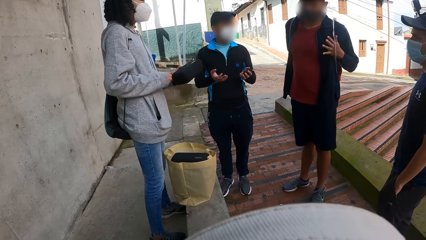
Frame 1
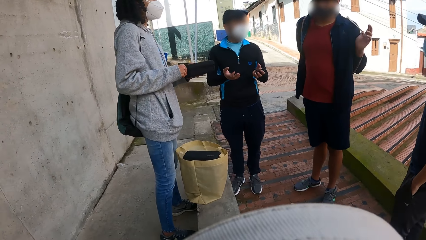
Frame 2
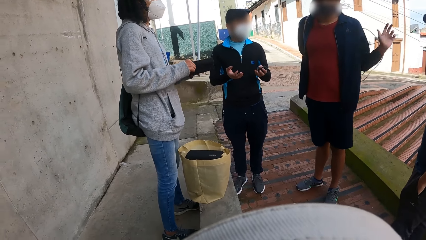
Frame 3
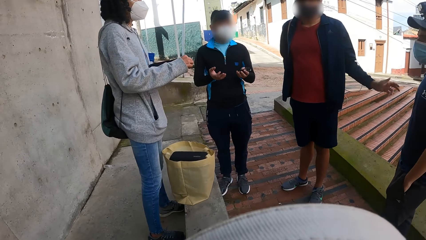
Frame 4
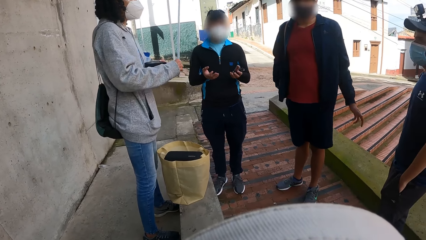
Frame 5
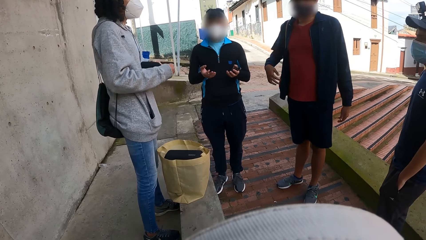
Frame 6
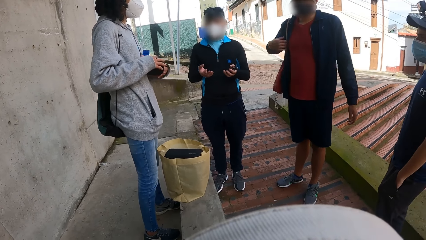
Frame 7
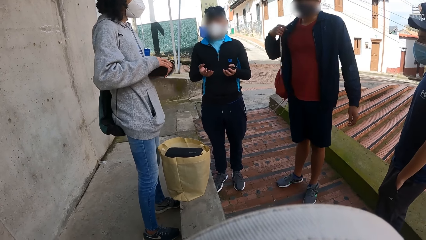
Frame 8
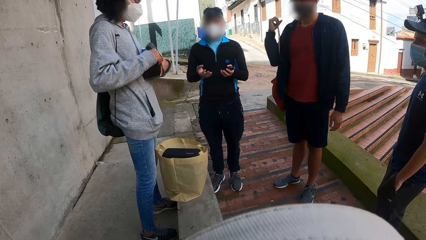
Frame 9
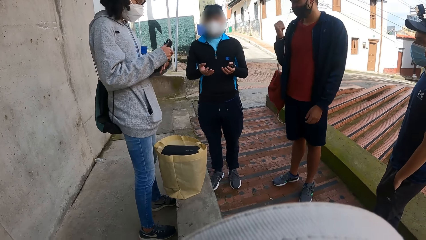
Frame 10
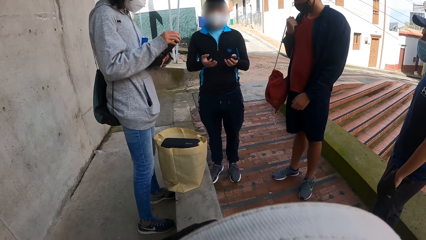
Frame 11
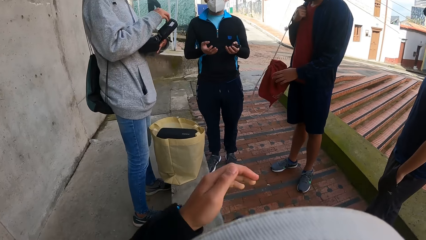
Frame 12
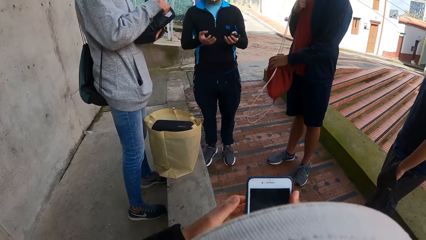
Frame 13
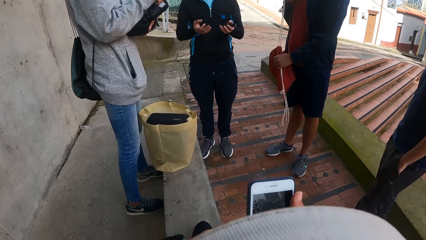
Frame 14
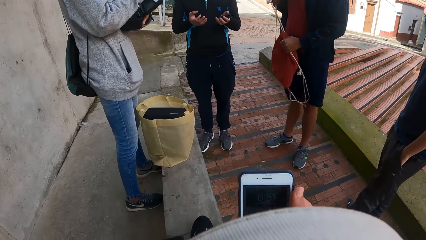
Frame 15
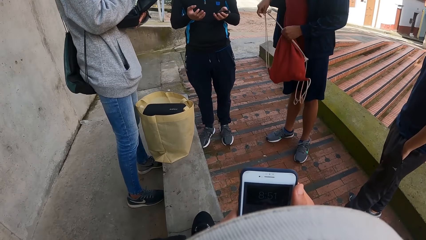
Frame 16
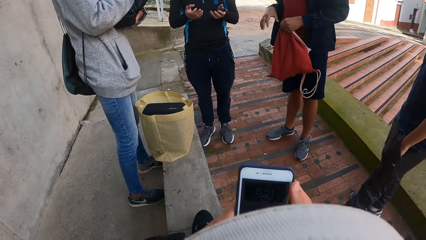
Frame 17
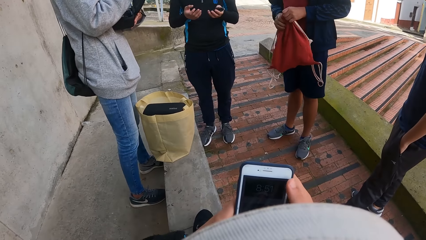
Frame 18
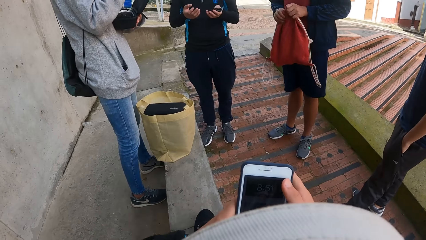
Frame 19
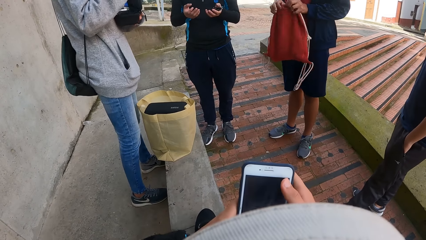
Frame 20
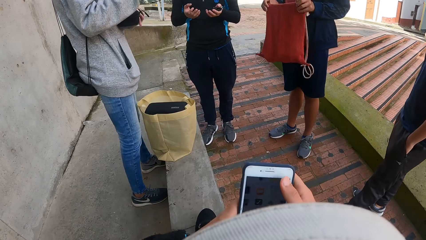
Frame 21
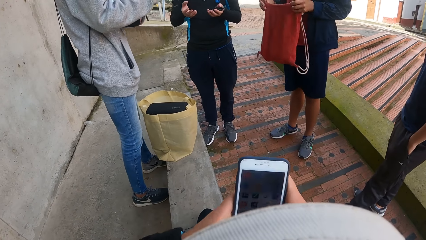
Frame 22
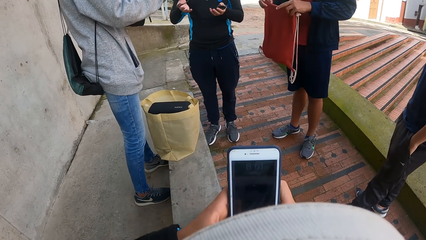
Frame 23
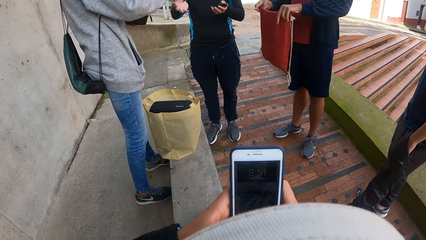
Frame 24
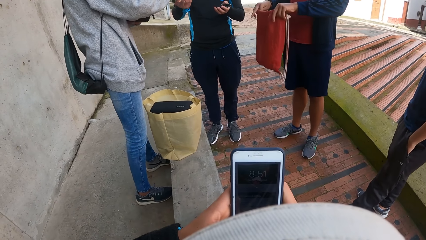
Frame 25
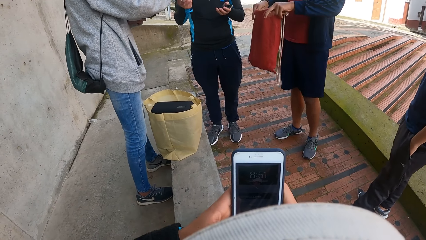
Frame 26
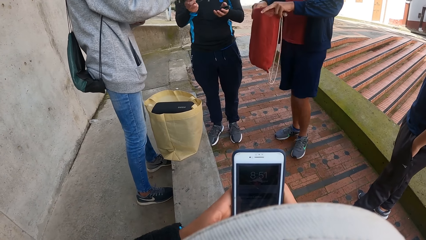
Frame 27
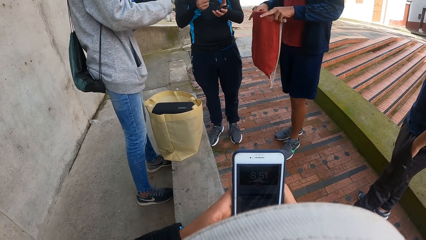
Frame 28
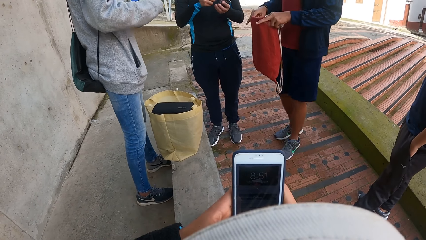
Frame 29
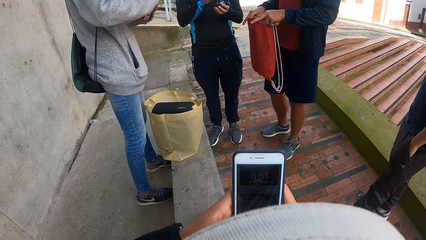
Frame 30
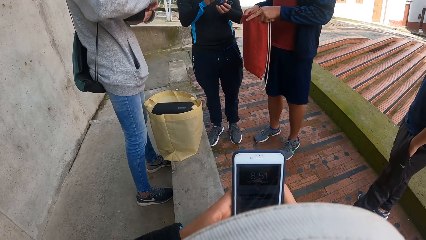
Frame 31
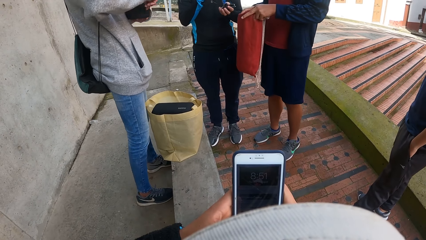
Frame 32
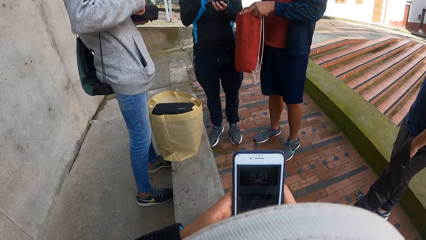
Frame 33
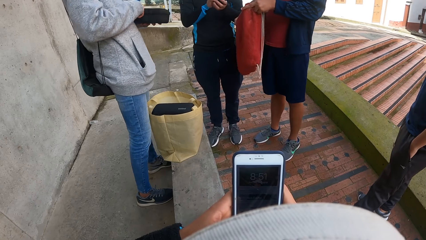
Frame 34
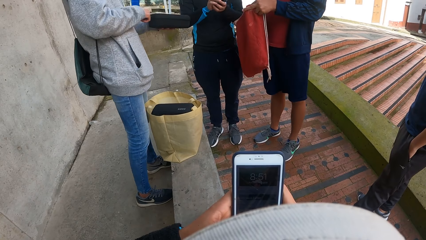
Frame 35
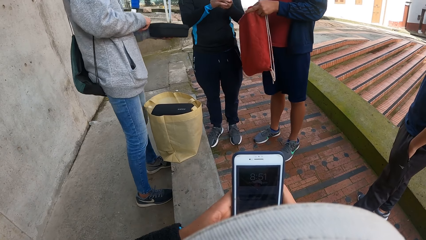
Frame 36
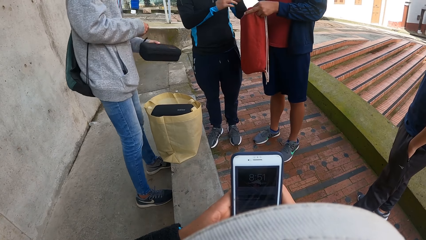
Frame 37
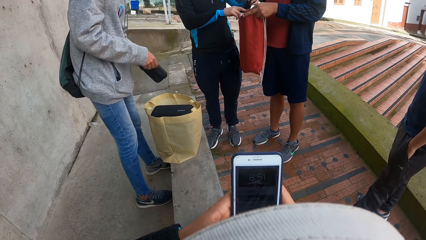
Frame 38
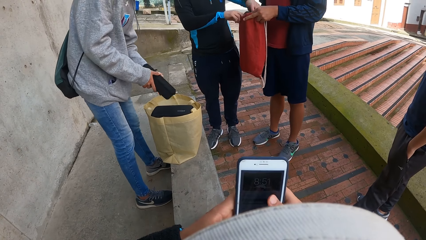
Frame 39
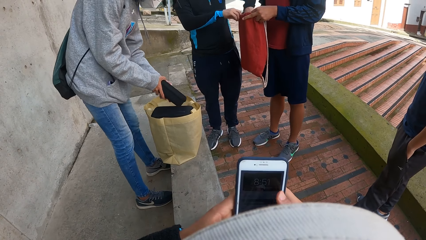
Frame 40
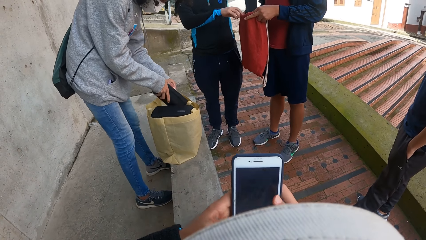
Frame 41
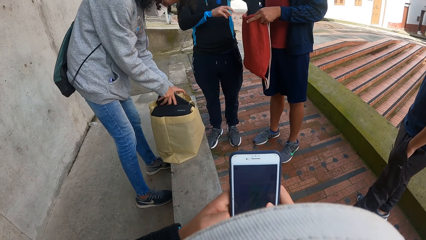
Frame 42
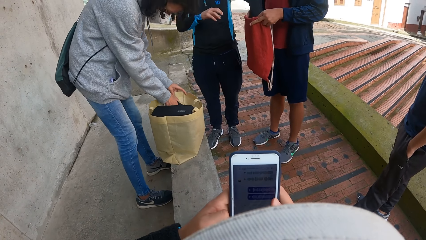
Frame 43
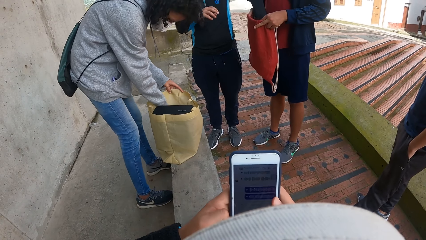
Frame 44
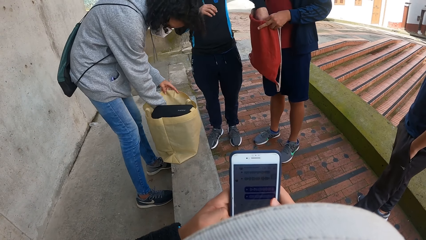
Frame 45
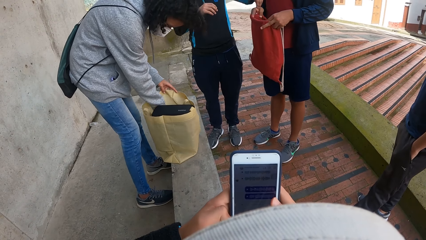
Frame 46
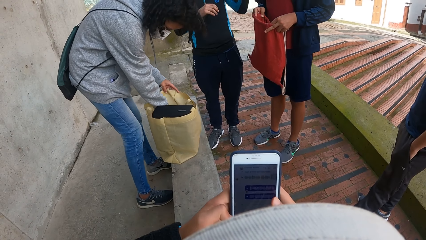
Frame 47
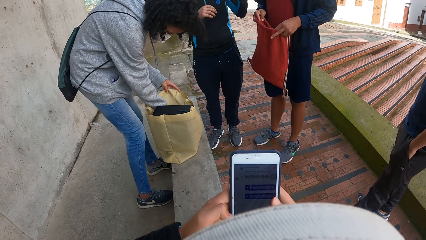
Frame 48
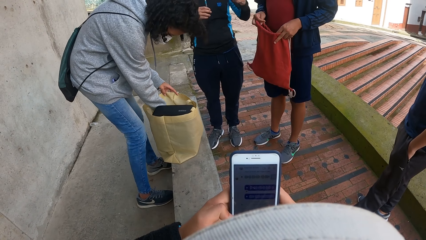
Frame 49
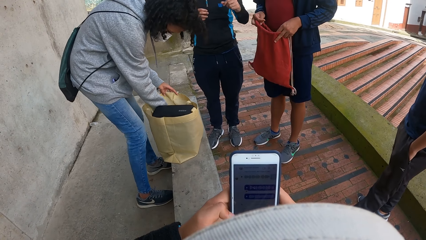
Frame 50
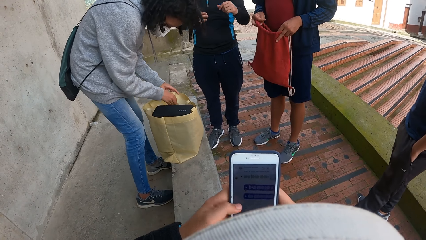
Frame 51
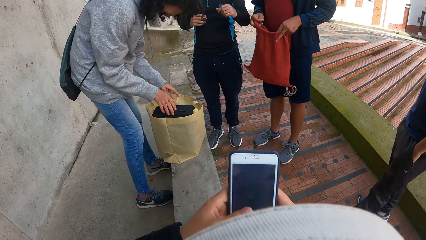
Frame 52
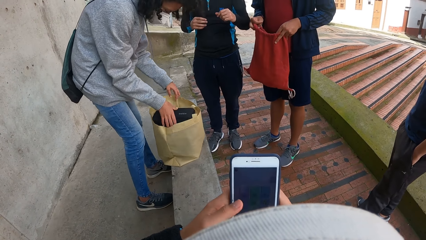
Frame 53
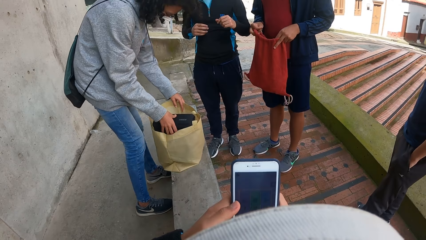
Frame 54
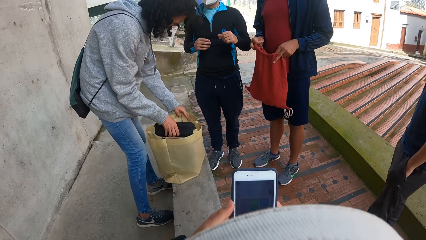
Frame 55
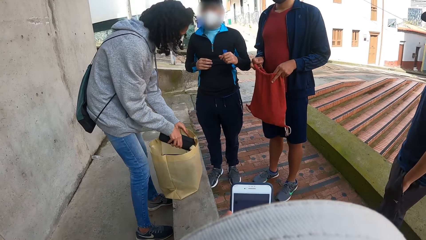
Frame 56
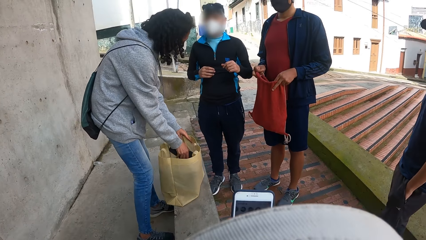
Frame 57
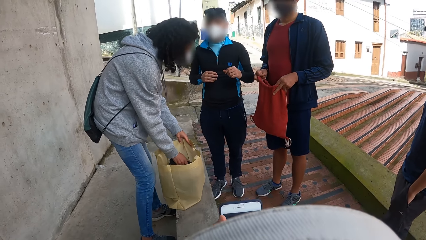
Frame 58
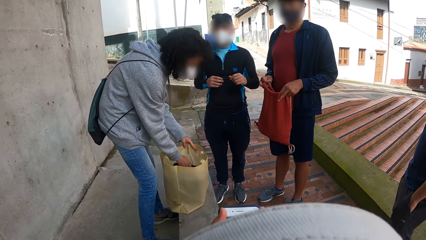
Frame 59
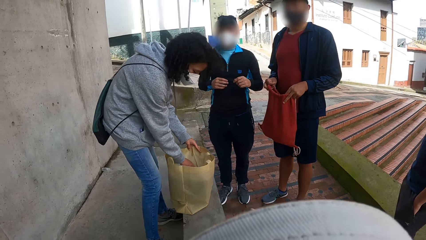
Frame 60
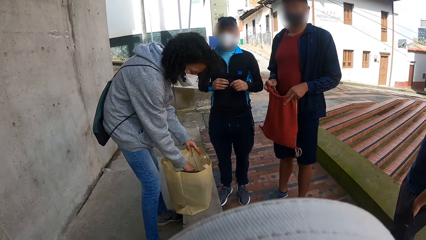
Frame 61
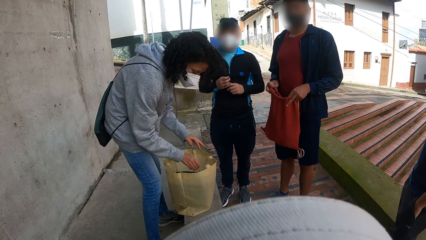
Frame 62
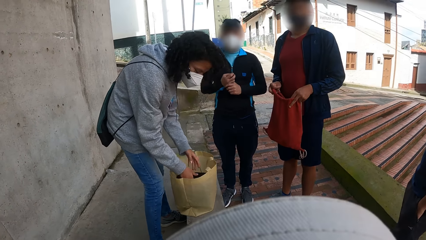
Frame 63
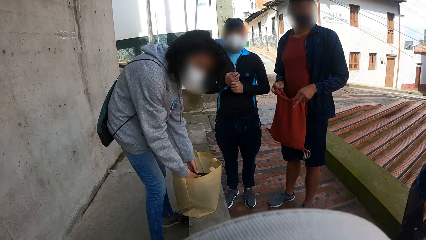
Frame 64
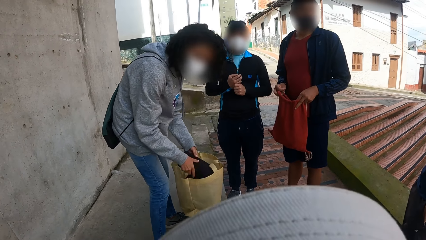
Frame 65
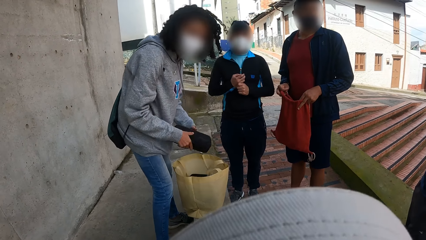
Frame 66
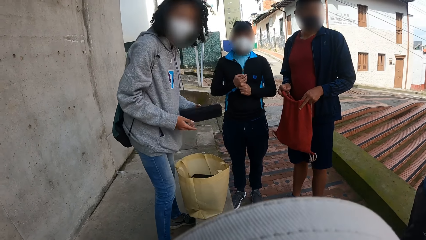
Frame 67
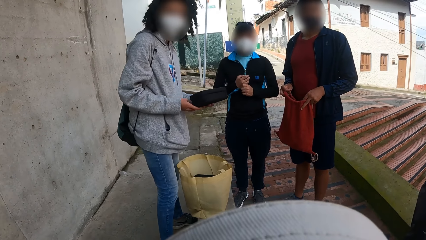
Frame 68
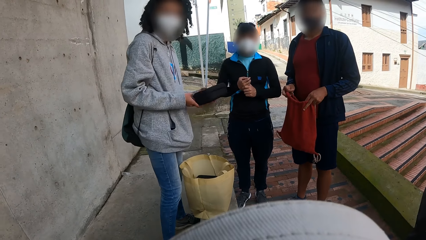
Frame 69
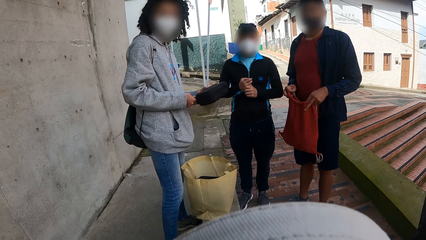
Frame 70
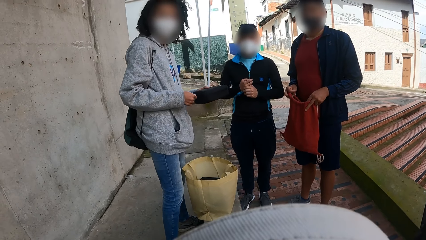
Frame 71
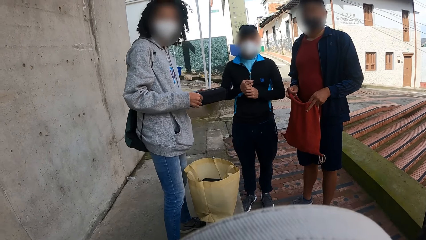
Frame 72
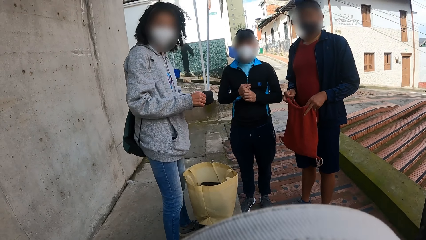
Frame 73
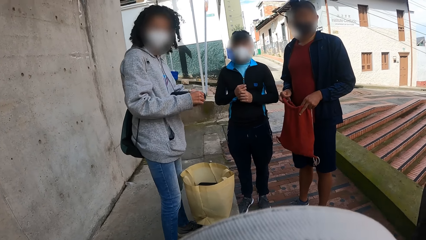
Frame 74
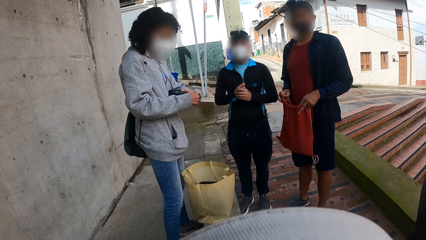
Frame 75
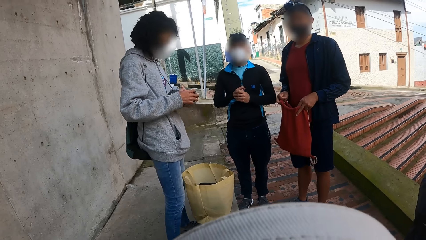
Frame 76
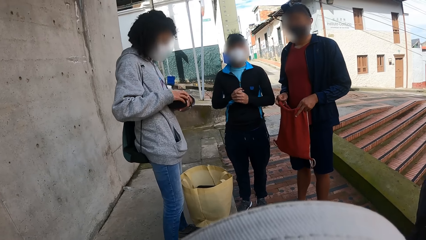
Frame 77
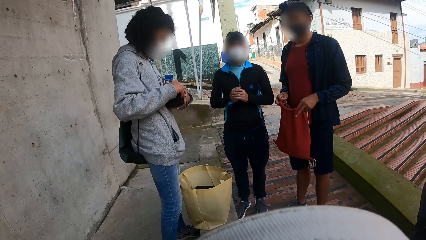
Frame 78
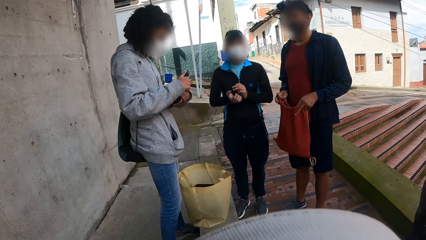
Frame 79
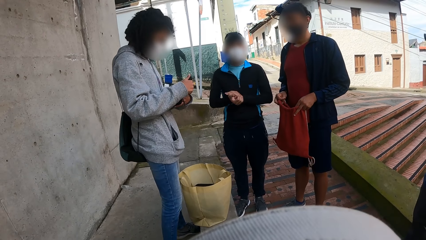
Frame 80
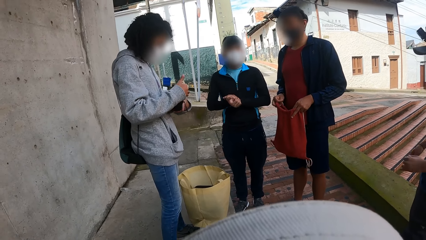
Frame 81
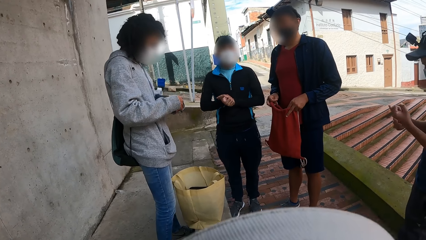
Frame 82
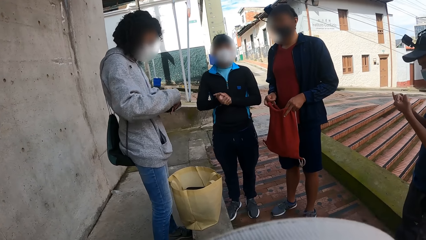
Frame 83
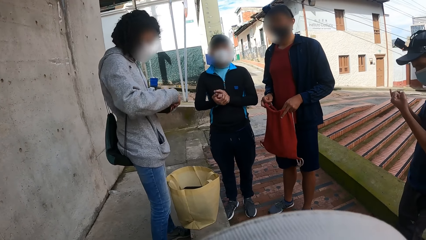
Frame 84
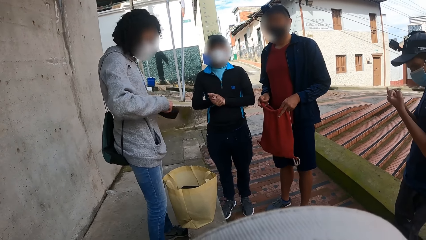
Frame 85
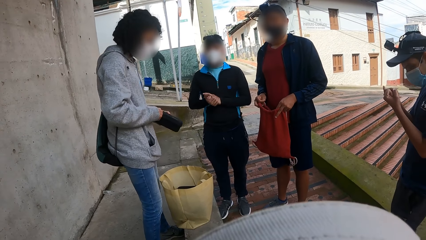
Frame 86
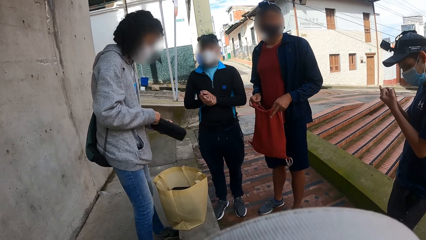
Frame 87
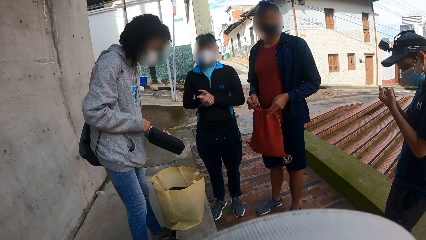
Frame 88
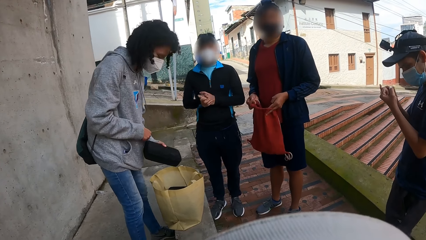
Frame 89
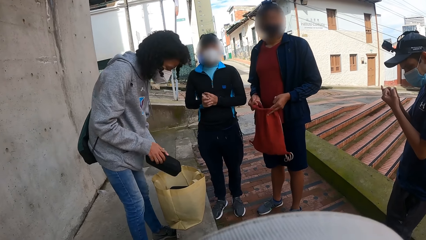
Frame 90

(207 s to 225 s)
A man removes a red backpack on his back with his hands. A woman searches the black bag in her left hand with her right hand. The camera wearer operates the phone with his hands. The man opens the red backpack in his hands. The camera wearer scrolls through the phone. The woman passes a cord to another man using her left hand. The woman zips the black bag with her right hand and places the black bag into the container bag with her right hand. The other man puts cables in the first man's bag. The woman arranges the black bags in the container bag with her right hand. The camera wearer scrolls through the phone. The woman takes a black bag from the container bag with her hands, unzips the black bag with her right hand, and looks inside the bag. The woman zips the black bag with her right hand.
